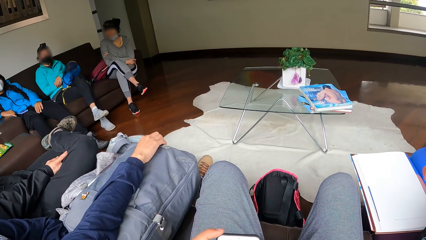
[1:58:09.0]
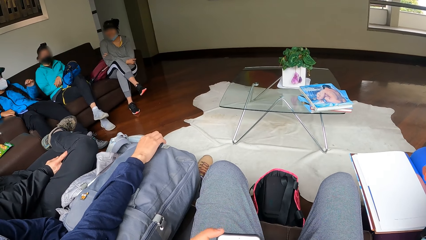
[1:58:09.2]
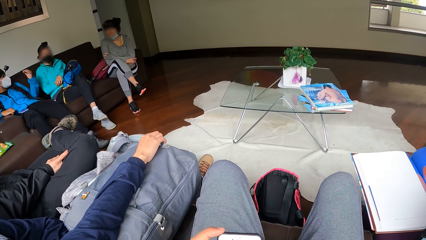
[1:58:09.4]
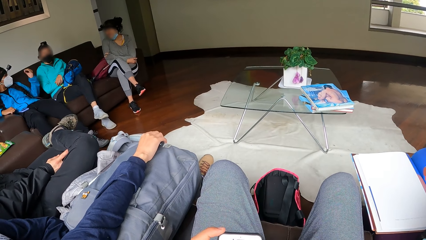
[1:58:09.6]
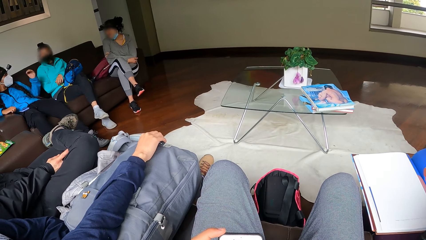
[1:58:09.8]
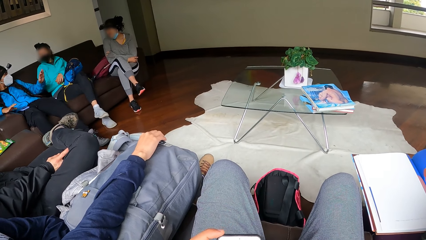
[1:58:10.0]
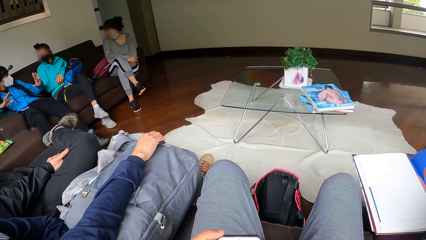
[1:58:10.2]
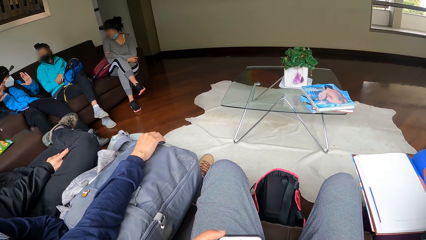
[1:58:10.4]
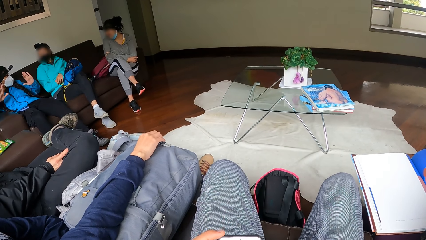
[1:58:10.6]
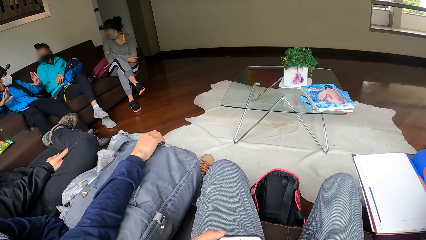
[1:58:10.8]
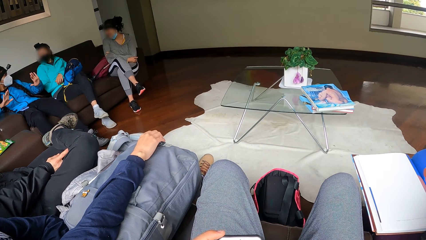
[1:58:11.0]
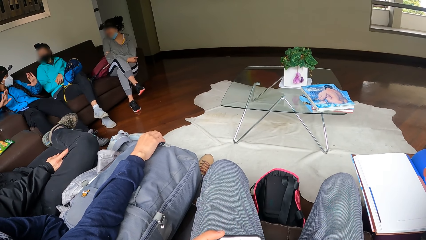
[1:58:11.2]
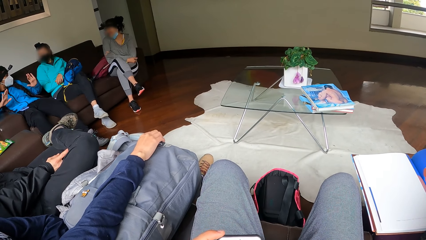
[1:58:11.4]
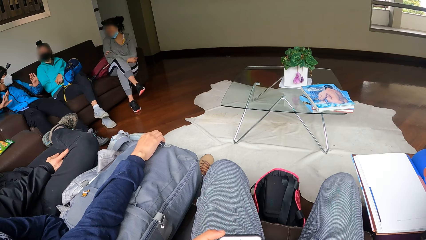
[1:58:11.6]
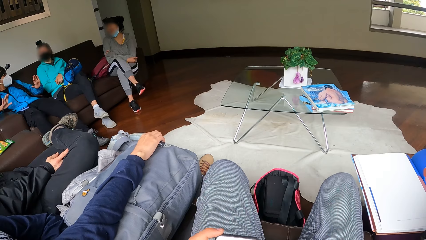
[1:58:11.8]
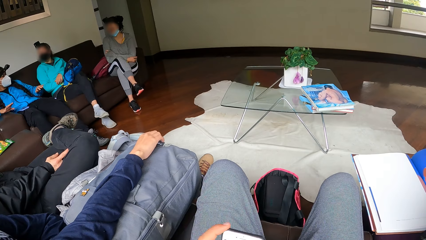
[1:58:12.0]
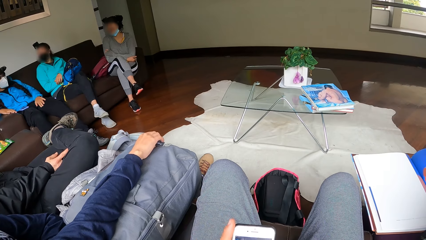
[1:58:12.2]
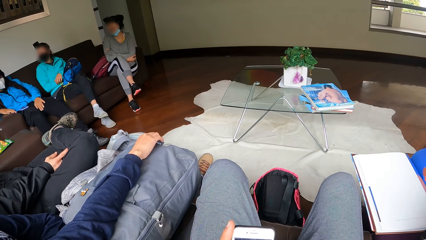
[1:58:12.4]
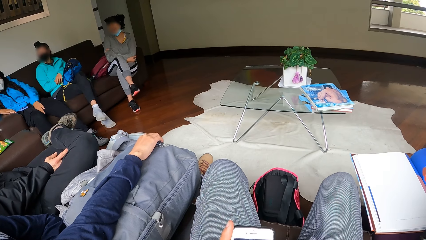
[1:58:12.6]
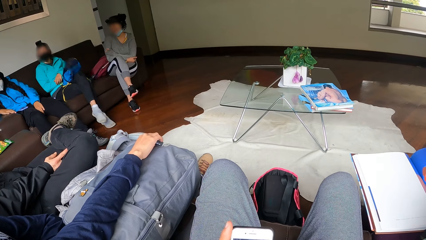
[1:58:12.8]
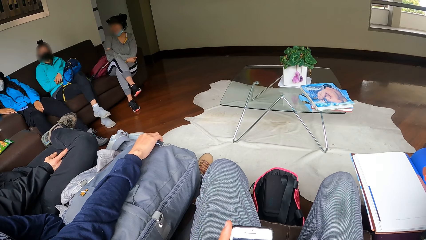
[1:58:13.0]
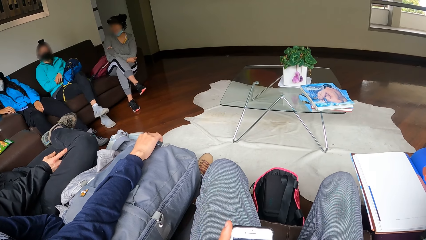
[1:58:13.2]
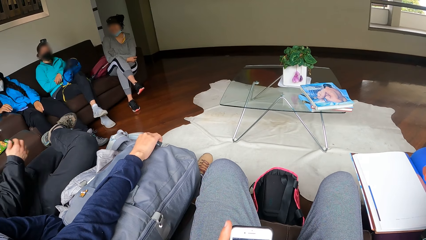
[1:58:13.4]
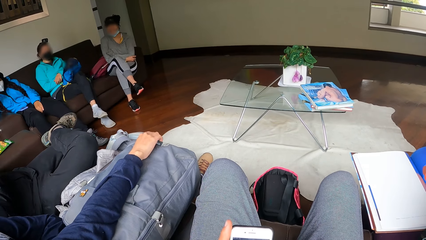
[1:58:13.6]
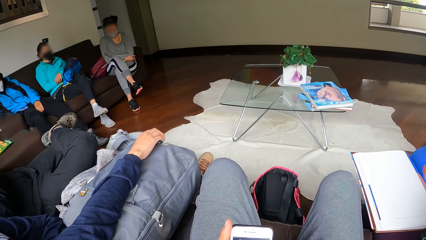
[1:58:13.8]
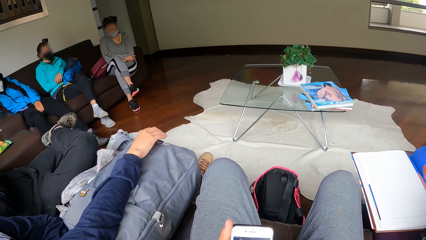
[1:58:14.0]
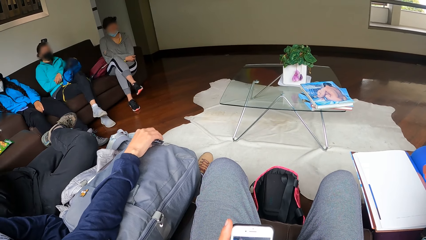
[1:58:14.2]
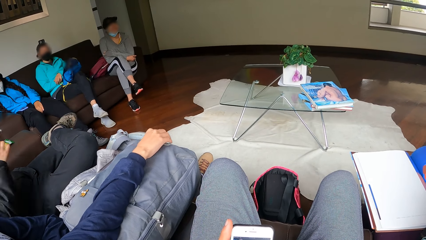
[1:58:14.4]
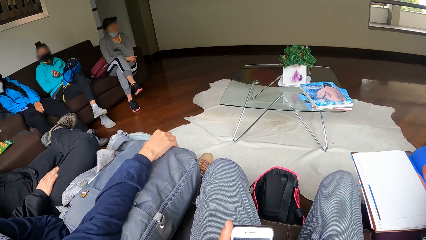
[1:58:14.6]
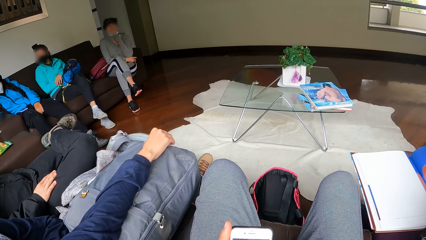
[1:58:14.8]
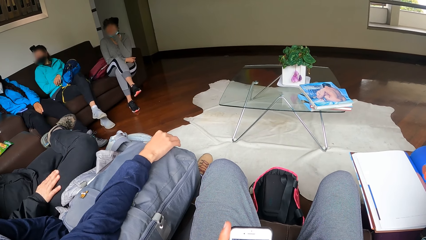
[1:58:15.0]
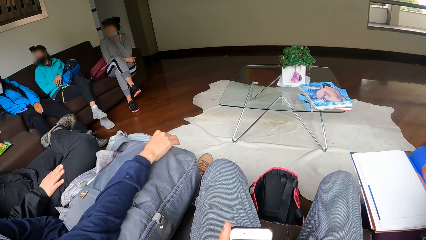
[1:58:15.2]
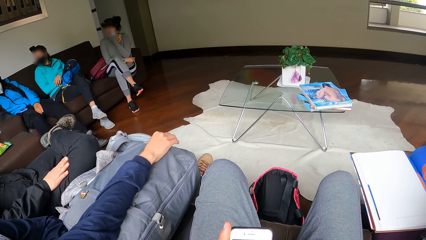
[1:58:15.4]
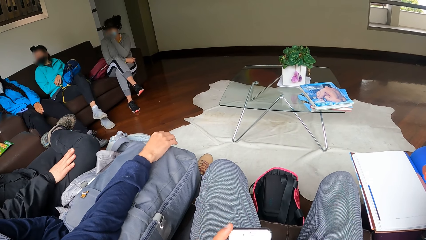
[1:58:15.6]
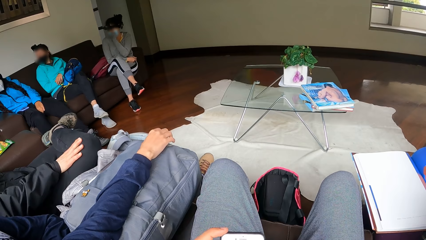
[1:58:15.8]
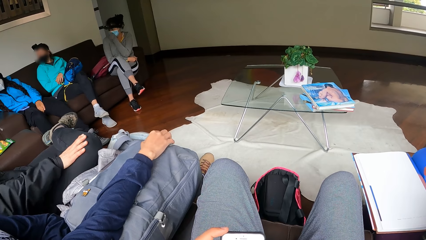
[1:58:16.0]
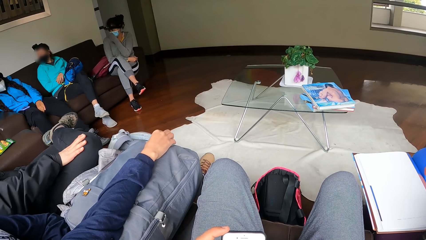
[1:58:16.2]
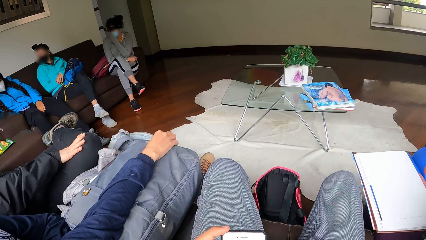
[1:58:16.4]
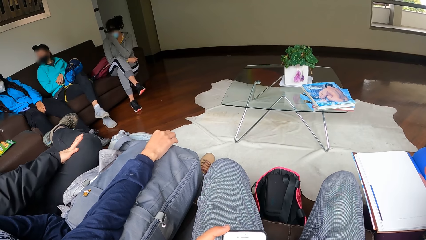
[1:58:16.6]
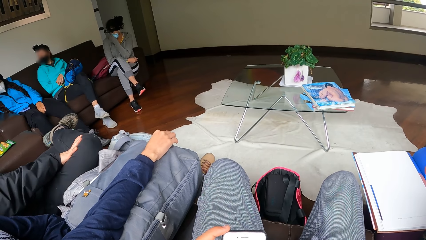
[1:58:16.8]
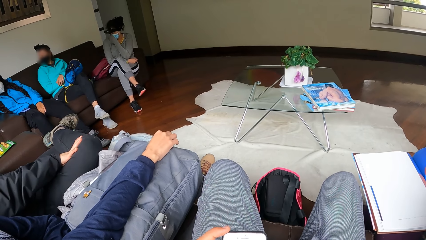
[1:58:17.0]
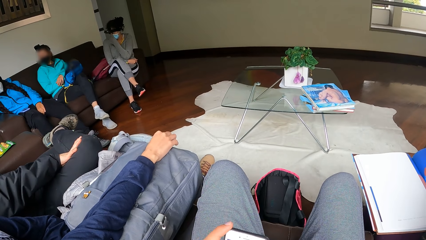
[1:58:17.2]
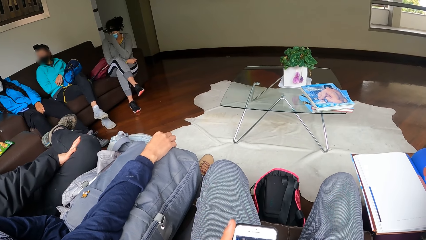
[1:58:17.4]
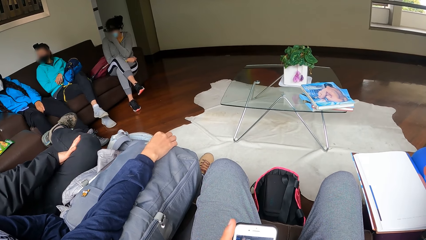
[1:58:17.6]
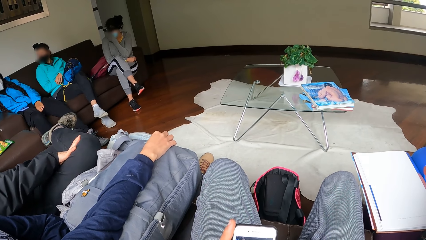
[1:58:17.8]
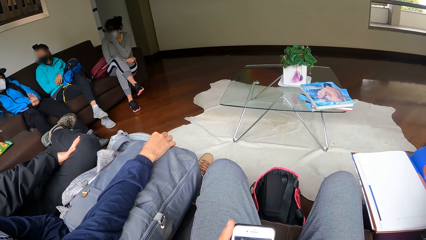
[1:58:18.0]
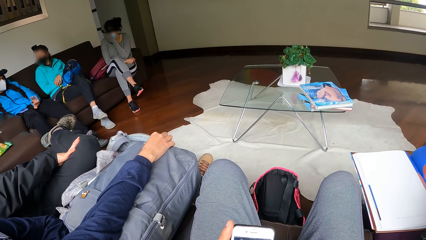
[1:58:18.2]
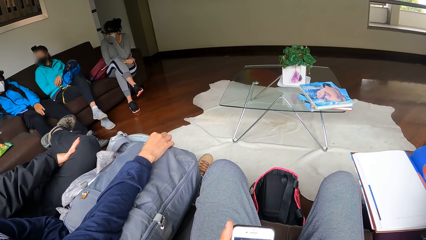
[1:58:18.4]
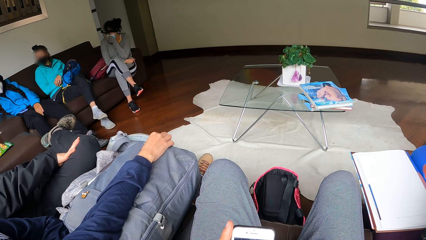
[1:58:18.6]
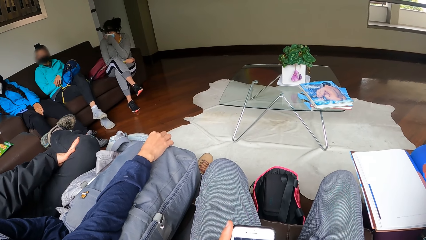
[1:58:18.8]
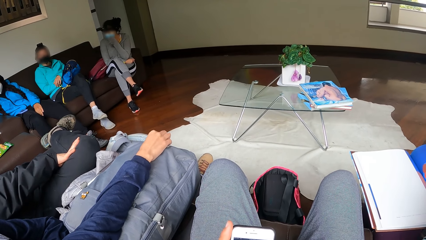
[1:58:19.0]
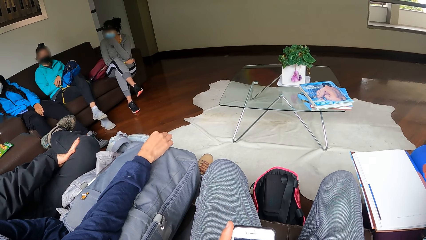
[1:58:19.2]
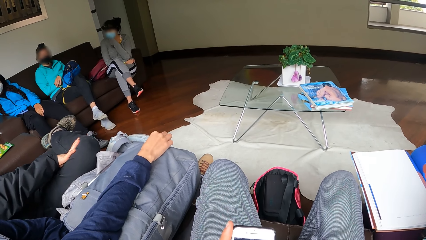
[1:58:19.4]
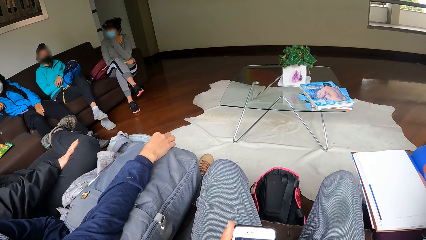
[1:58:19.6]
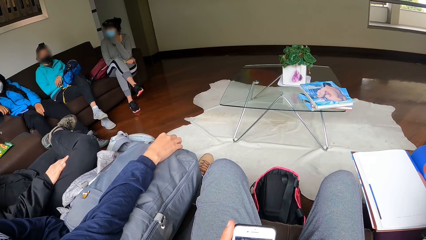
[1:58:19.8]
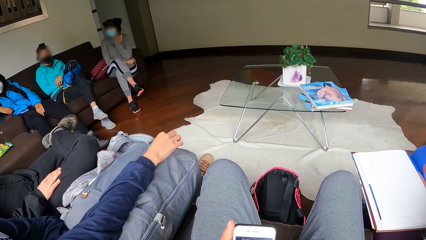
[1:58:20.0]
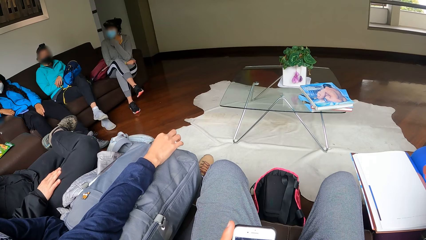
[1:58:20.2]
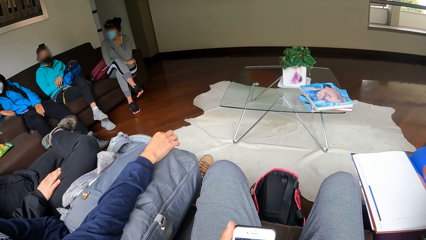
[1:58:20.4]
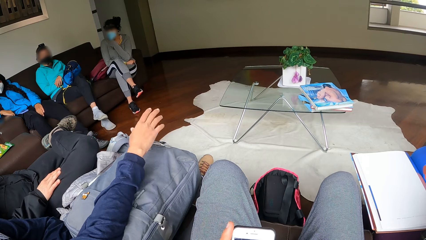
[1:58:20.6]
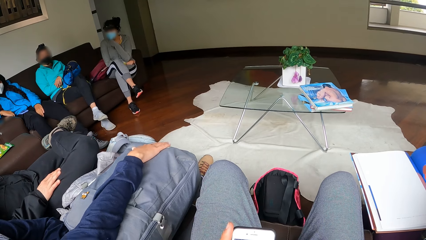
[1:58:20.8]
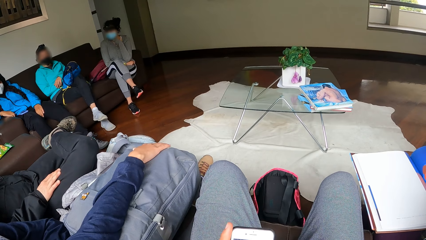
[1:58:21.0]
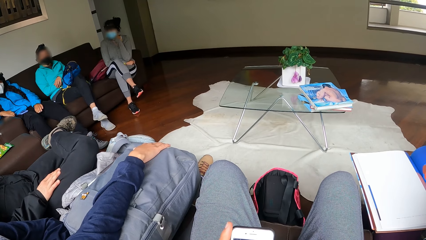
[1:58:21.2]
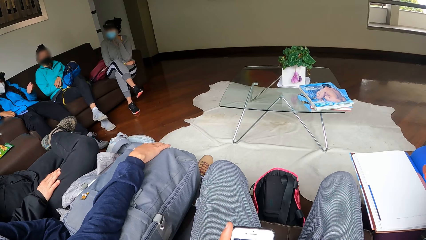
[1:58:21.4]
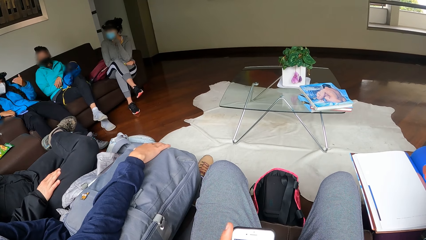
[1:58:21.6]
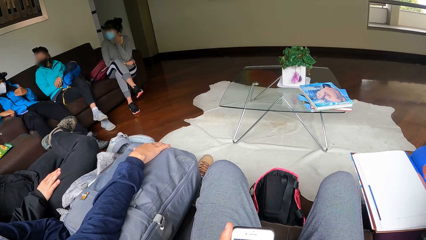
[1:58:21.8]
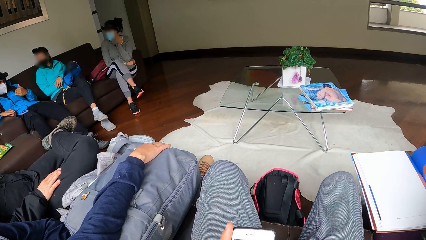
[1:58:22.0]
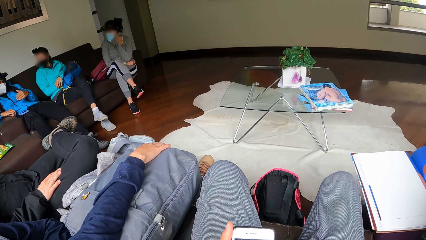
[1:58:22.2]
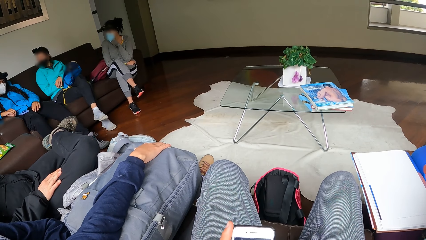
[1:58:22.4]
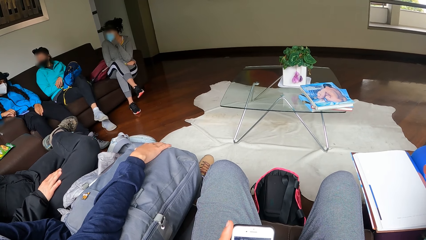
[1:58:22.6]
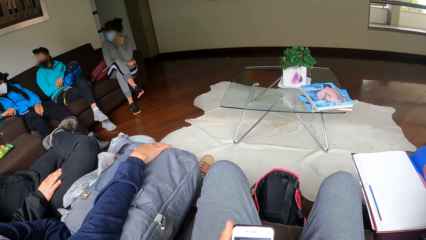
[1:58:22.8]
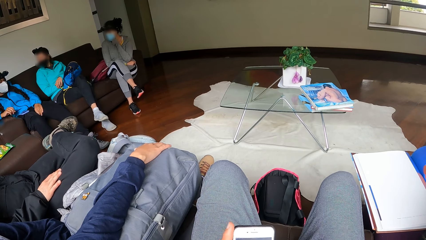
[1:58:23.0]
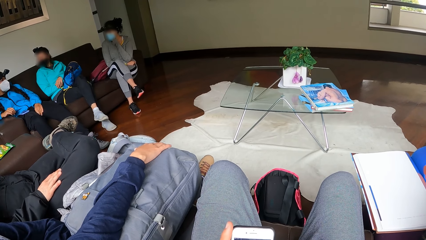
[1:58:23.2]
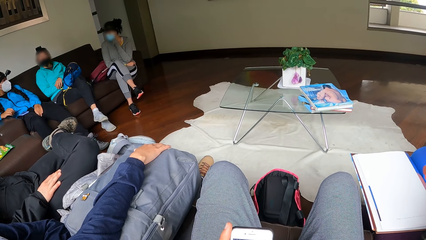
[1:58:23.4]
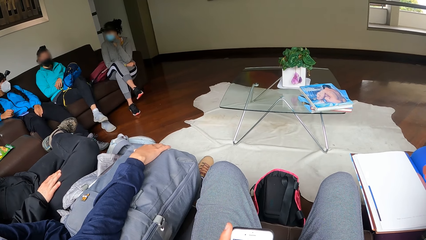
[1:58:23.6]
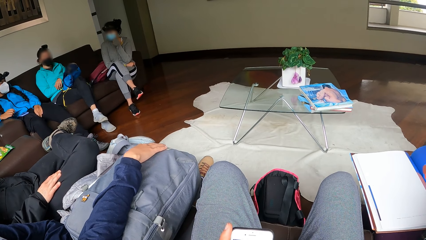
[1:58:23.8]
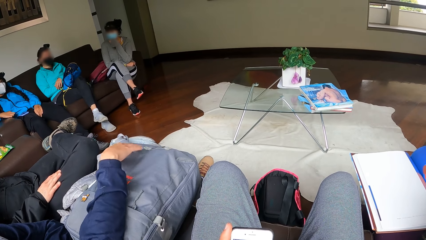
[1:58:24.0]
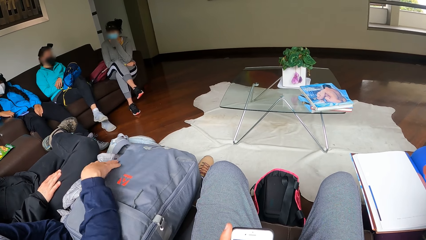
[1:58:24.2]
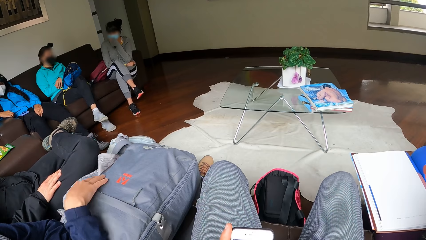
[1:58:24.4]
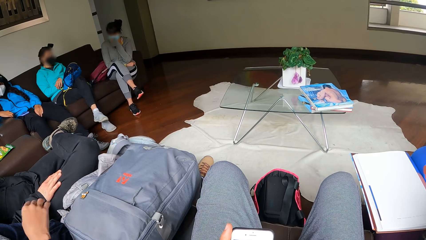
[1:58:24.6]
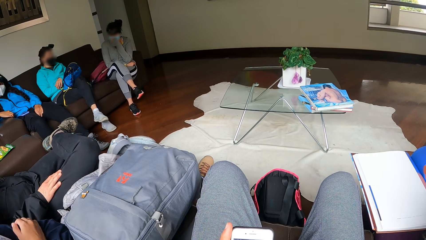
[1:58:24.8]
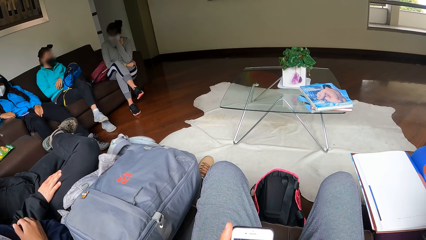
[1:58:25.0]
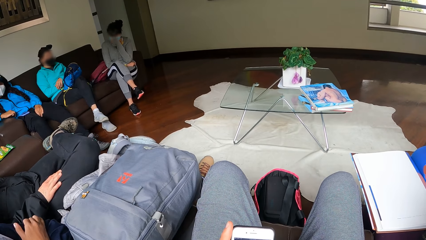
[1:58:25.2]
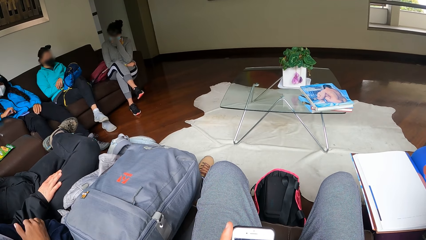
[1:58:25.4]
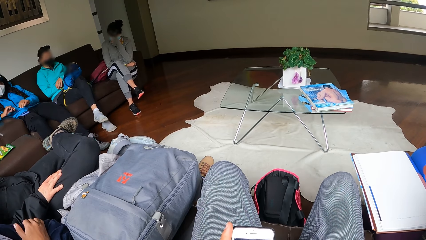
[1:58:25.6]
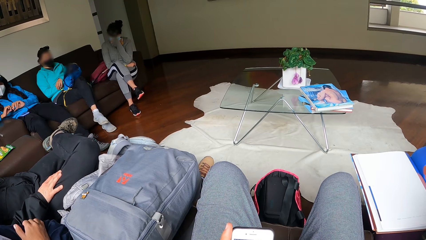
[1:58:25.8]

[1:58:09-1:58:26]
A lady interacts with another lady. A third lady interacts with the second lady. The camera wearer operates a mobile phone. The third lady interacts with the second lady.
